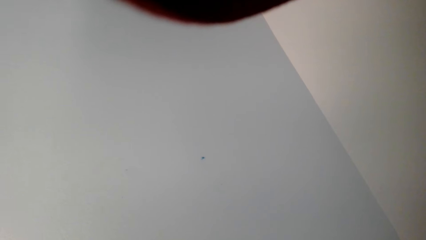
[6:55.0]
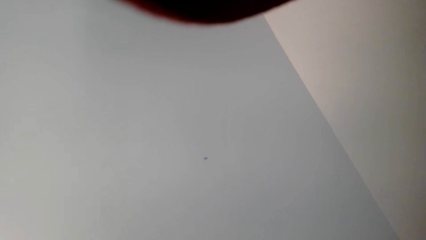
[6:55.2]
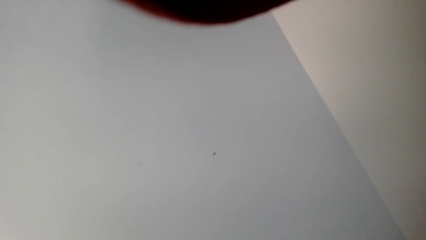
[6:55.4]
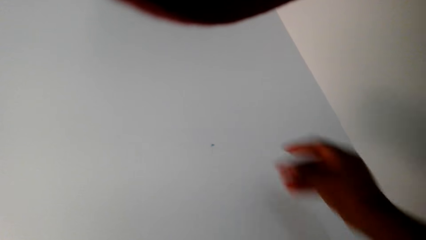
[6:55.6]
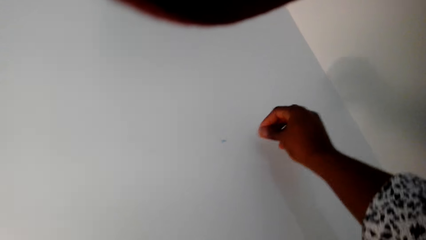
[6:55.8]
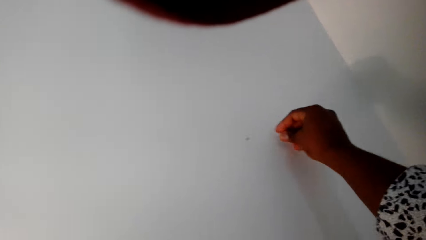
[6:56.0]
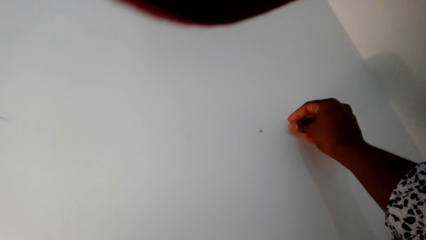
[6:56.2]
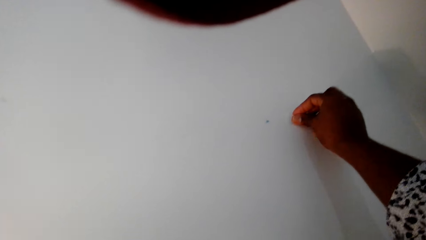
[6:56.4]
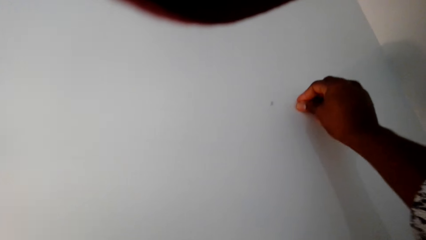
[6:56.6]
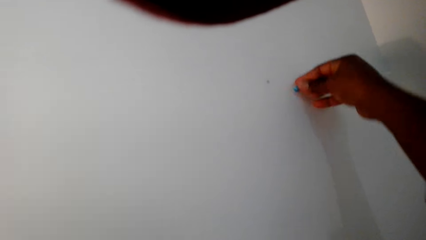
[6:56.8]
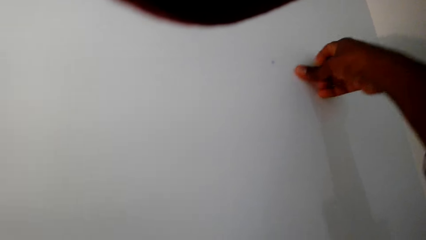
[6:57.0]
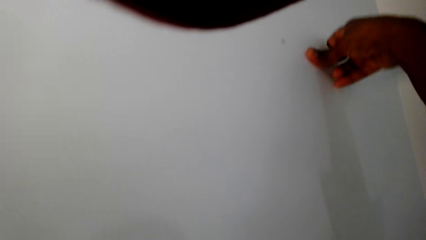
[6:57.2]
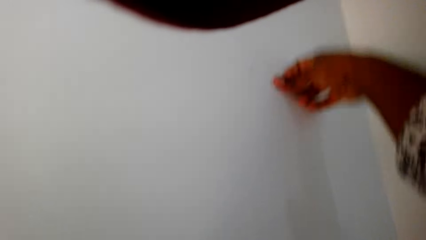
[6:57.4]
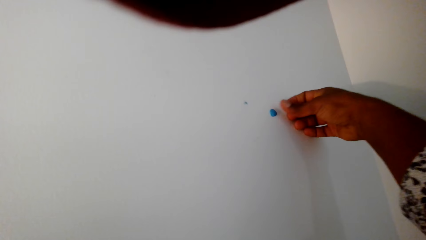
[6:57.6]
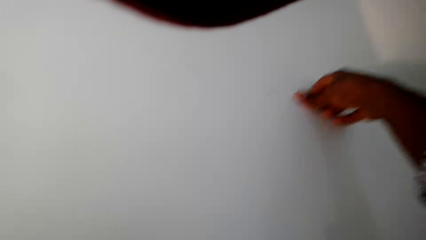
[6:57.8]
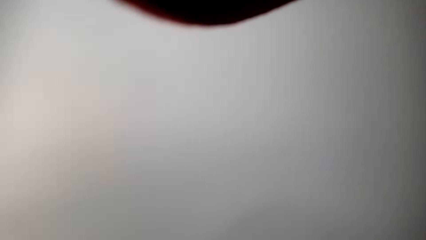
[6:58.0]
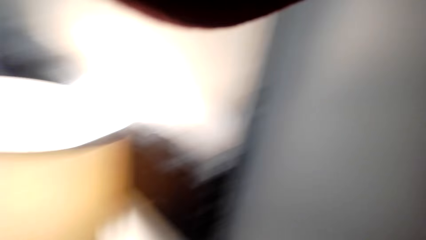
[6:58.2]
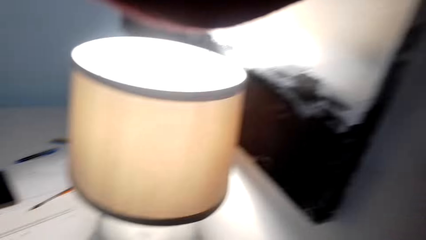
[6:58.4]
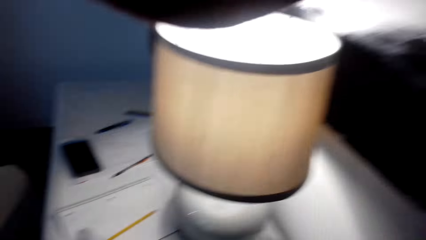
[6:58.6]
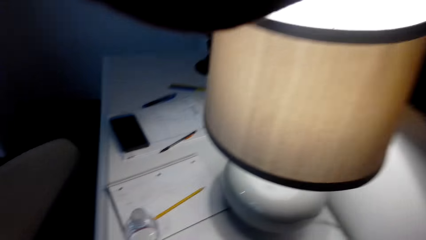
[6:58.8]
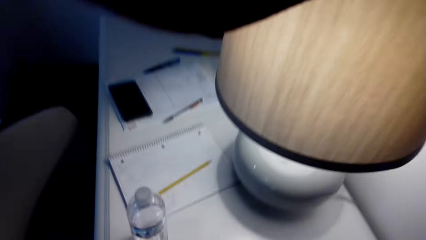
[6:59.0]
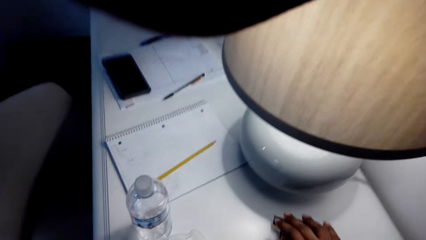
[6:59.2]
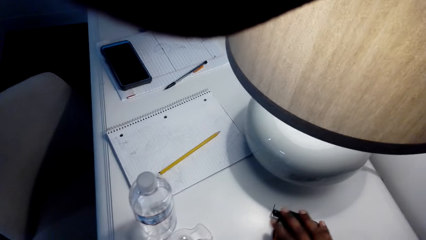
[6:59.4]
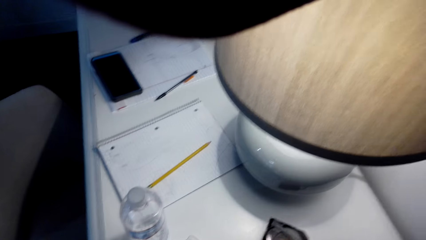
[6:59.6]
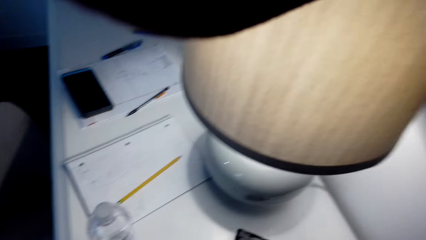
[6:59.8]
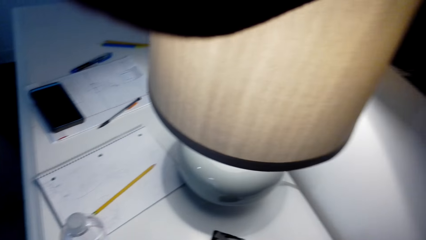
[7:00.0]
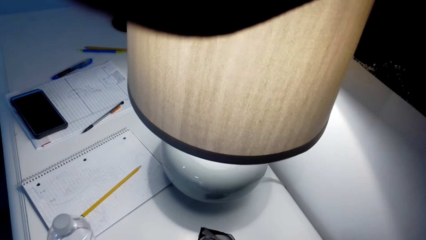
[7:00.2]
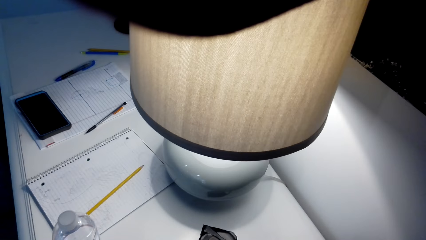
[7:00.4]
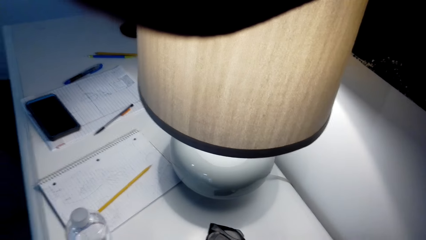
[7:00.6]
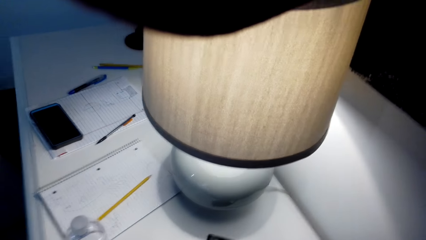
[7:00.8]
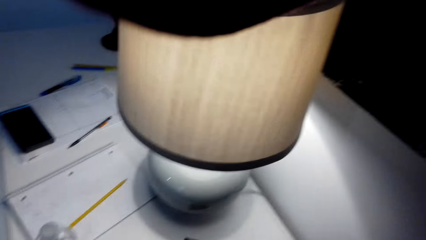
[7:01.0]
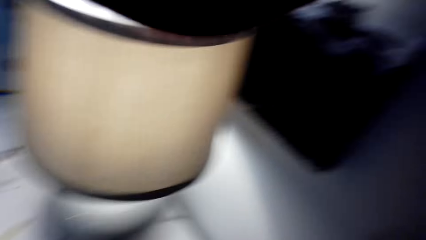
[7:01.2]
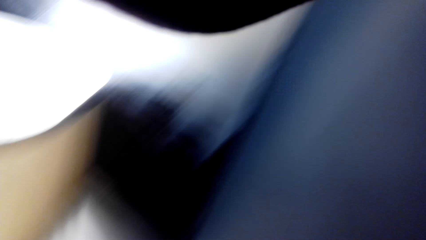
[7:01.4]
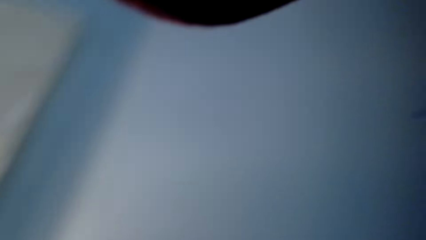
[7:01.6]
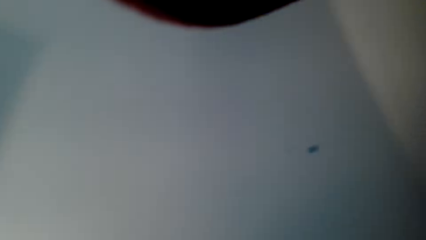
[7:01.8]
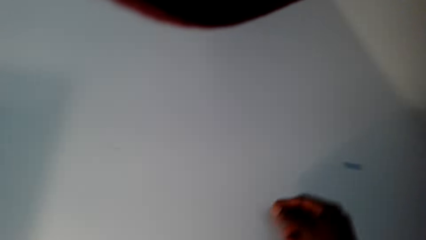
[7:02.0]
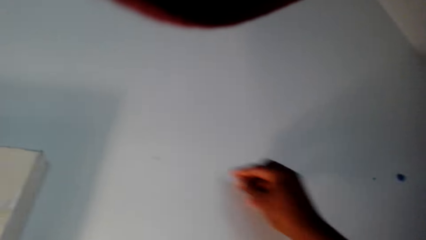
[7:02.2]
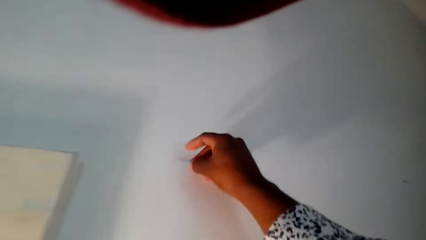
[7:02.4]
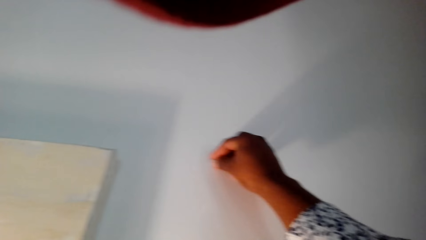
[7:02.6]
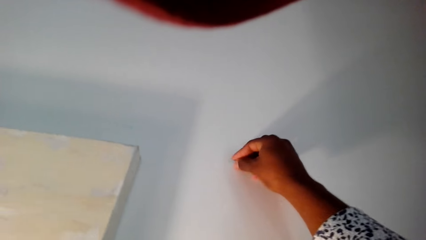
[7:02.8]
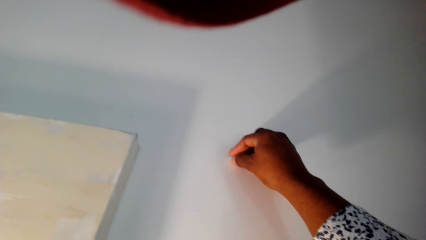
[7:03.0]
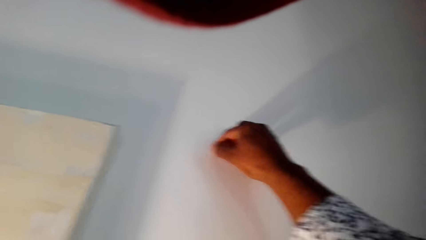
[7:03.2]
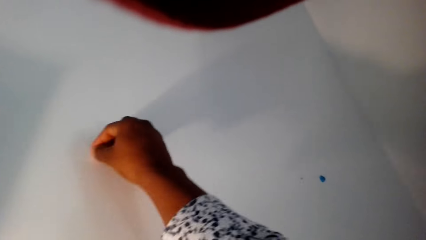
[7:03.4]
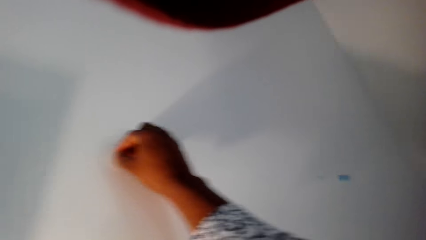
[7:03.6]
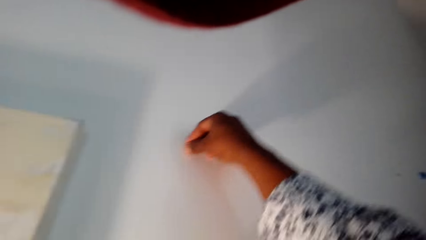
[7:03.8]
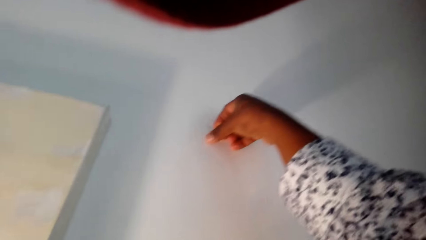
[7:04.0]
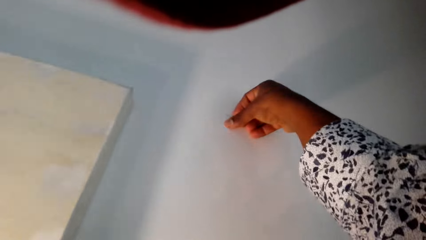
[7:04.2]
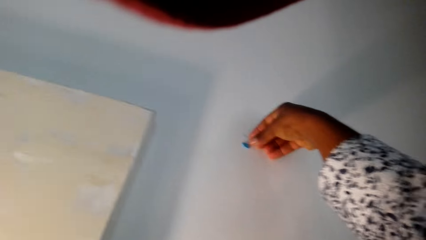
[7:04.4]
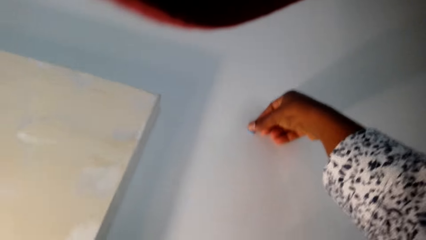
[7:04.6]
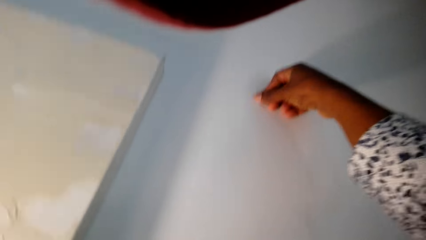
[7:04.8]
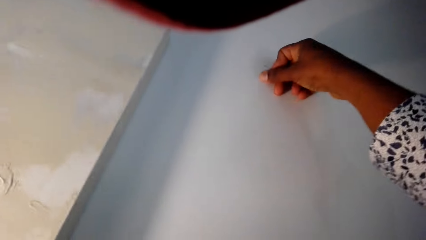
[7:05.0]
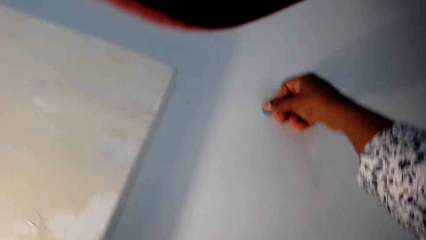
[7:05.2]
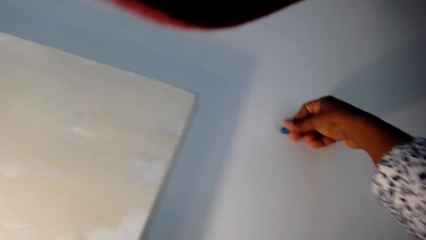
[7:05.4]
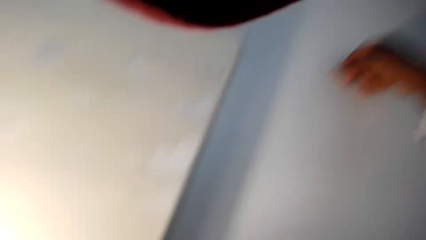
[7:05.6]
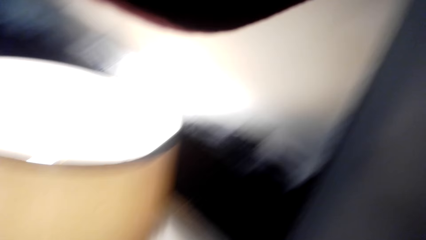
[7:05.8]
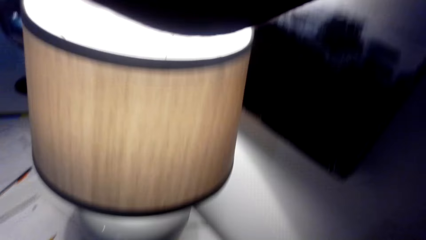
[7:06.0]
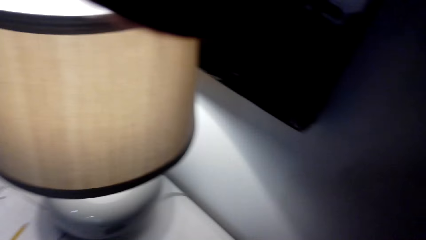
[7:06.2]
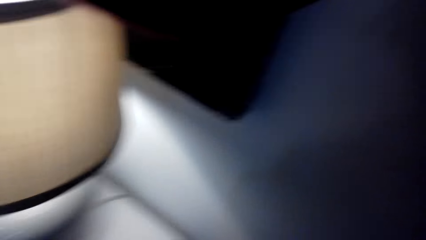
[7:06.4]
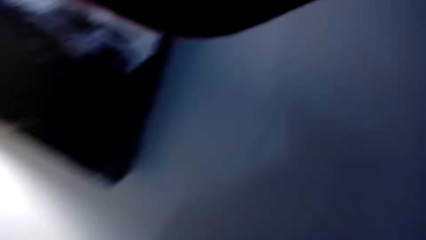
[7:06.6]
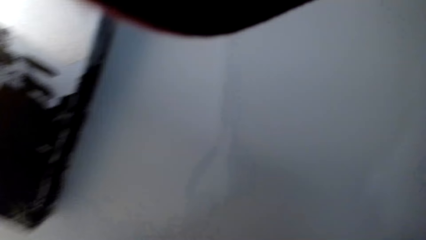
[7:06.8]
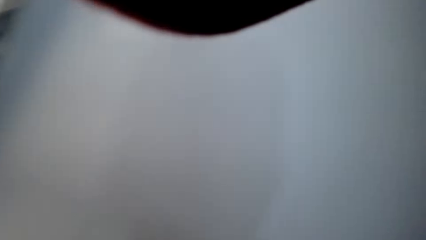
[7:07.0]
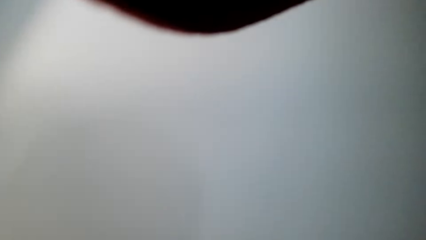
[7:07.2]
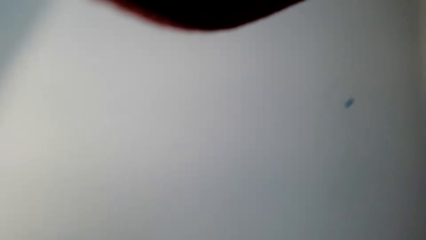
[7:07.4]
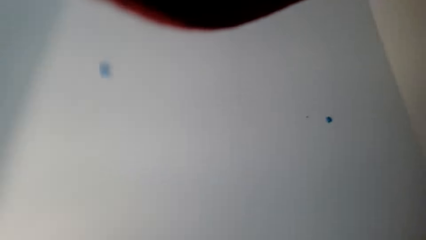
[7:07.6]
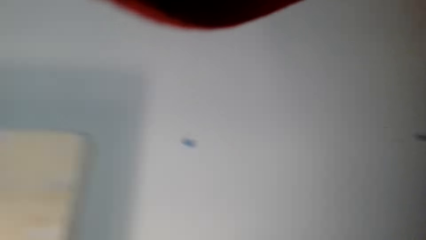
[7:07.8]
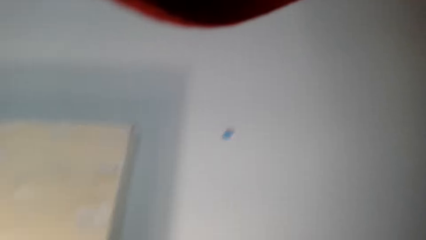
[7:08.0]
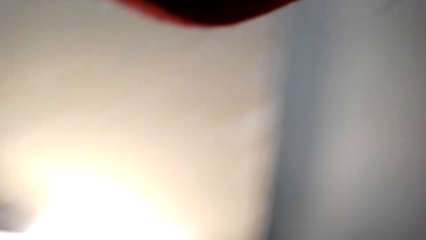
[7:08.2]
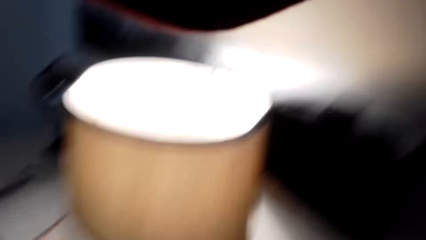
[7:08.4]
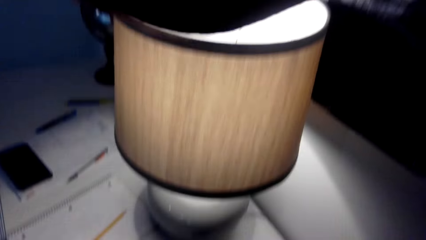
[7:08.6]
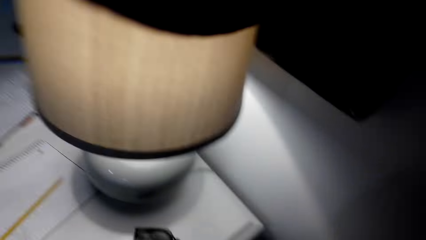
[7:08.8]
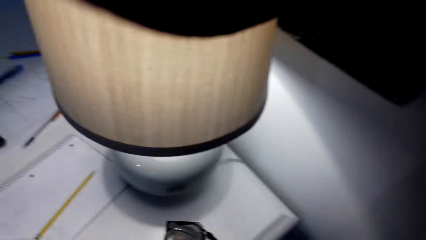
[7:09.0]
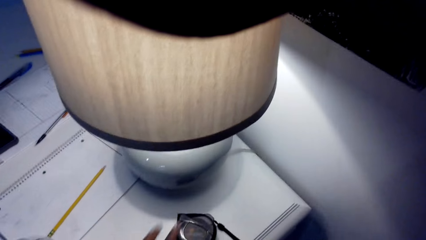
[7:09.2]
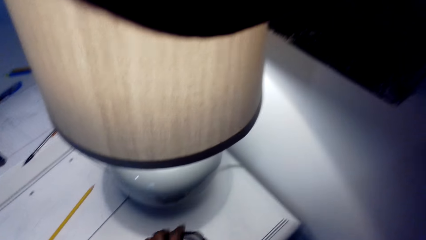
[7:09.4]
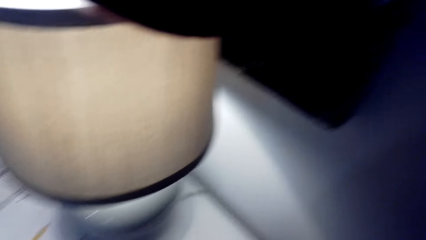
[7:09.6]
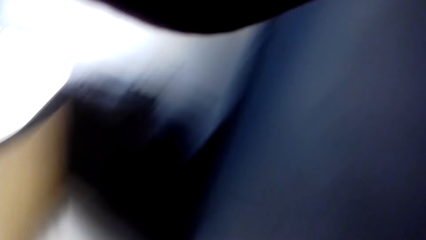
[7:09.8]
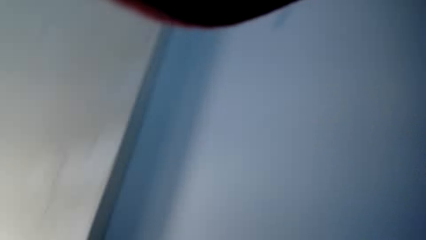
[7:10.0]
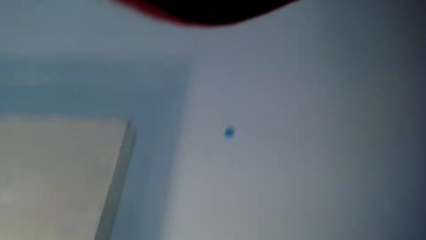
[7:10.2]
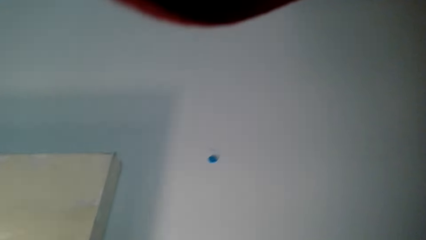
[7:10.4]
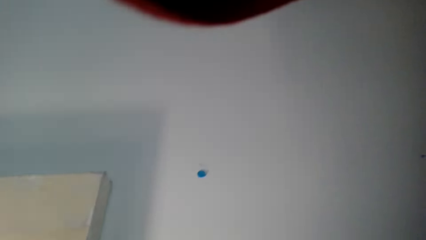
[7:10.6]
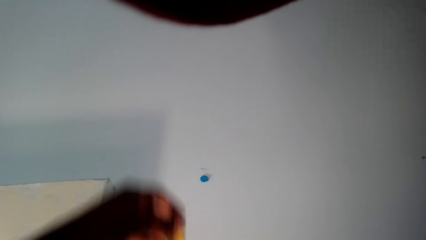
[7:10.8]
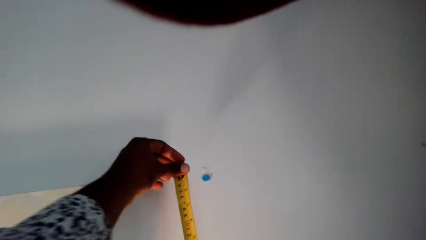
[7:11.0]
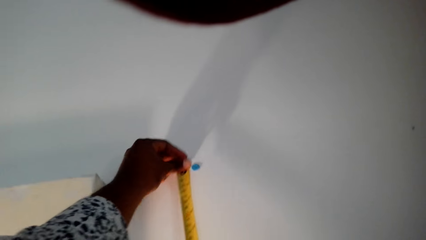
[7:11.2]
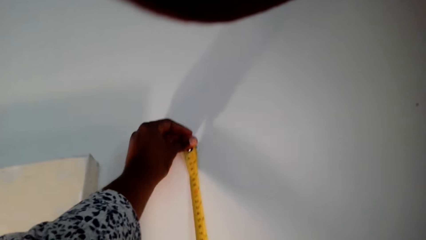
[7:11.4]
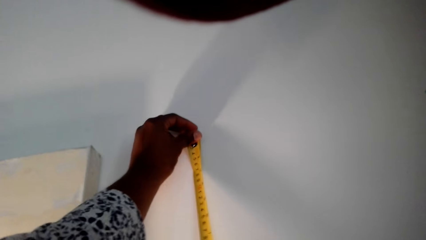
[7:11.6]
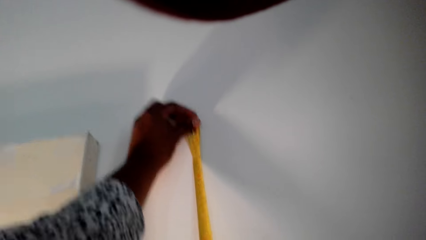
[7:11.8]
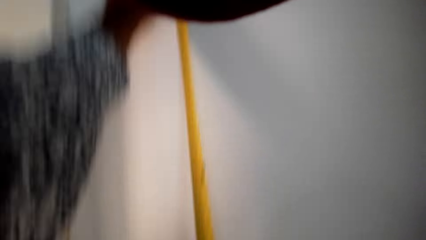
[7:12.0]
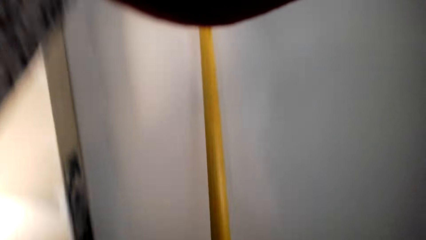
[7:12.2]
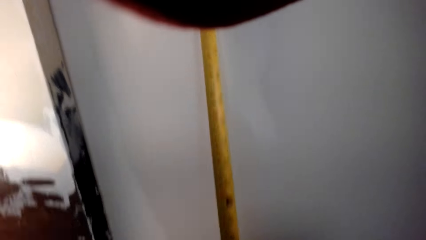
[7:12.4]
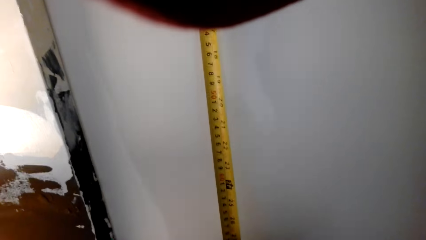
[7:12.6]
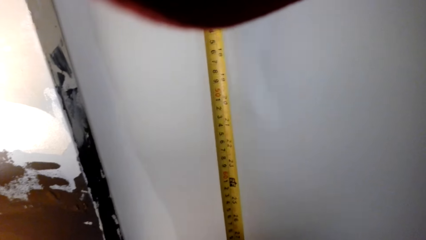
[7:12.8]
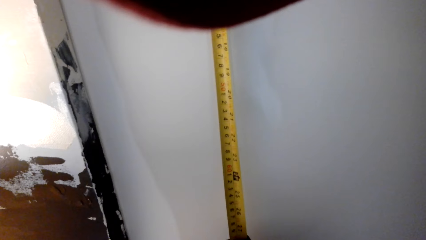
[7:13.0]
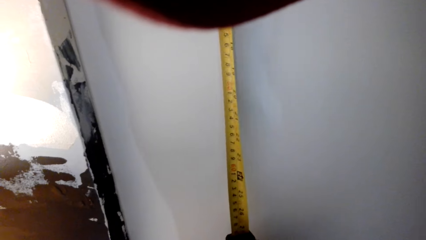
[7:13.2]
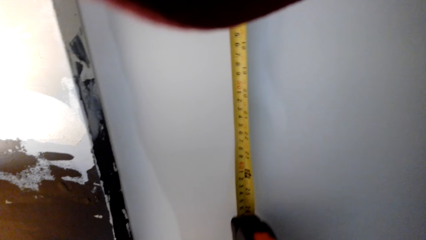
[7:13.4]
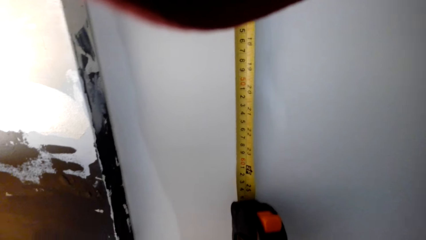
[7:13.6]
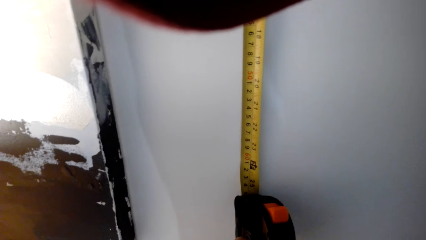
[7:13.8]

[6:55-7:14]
The camera wearer sticks a marble on the wall. They pick up something. They stick something on the wall. They measure the wall with a tape measure.
